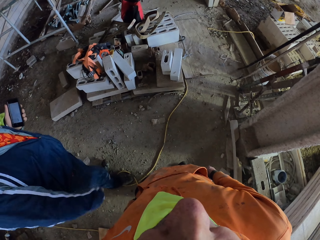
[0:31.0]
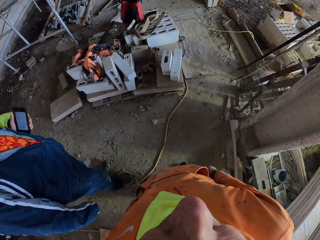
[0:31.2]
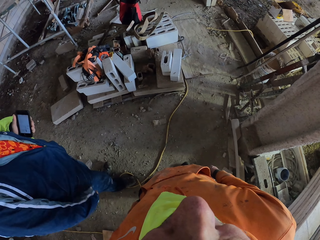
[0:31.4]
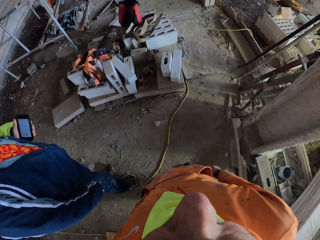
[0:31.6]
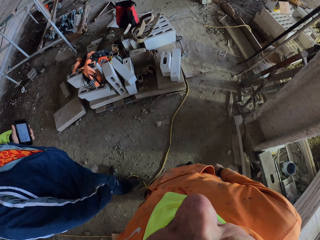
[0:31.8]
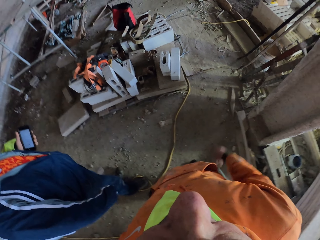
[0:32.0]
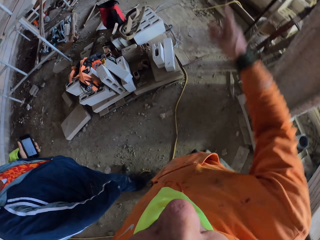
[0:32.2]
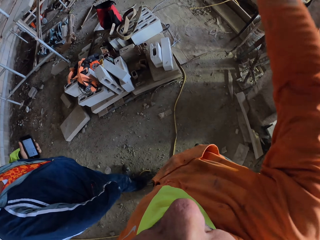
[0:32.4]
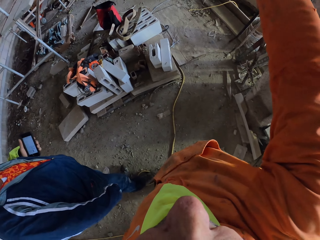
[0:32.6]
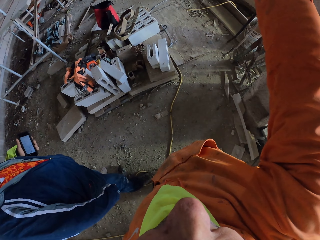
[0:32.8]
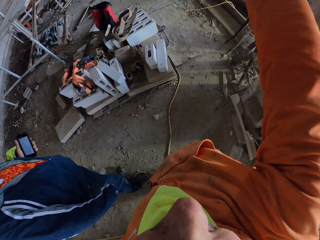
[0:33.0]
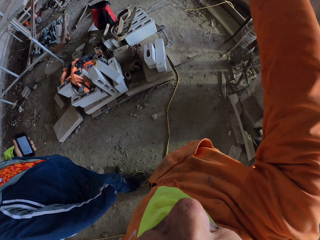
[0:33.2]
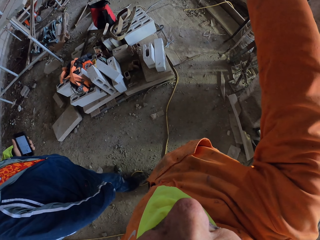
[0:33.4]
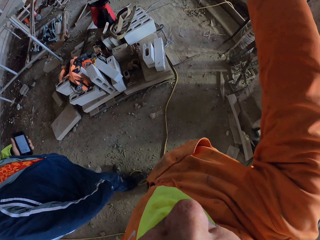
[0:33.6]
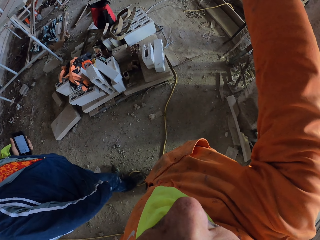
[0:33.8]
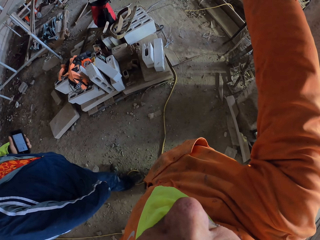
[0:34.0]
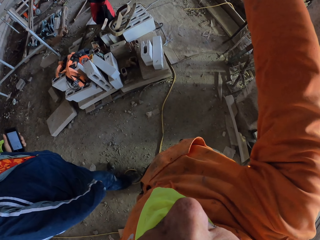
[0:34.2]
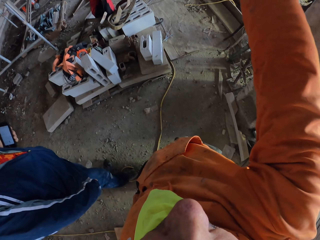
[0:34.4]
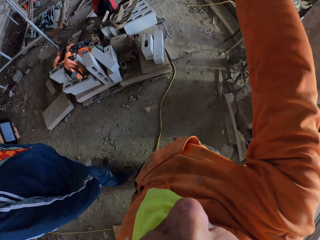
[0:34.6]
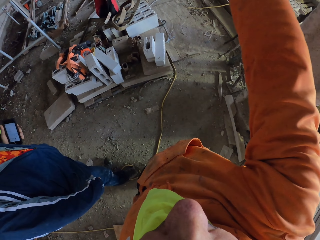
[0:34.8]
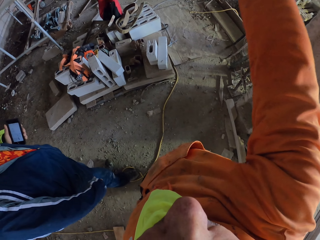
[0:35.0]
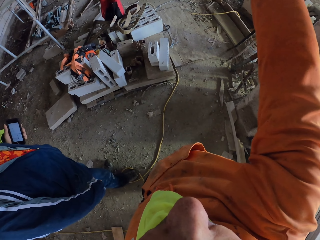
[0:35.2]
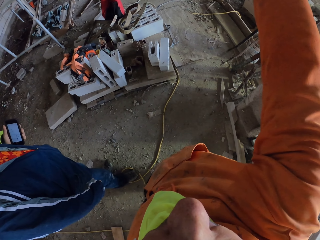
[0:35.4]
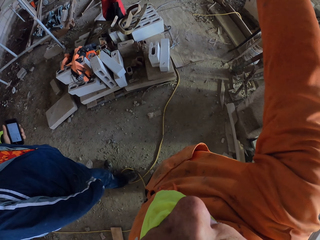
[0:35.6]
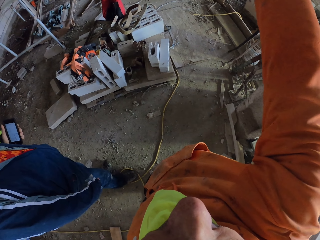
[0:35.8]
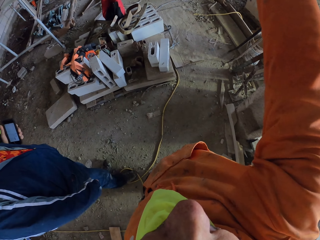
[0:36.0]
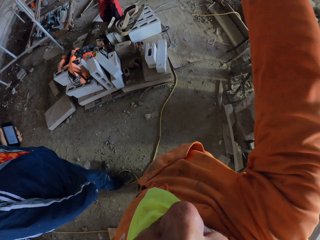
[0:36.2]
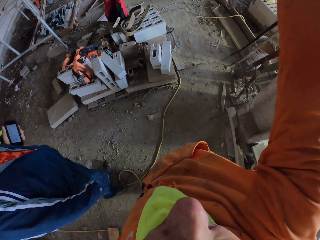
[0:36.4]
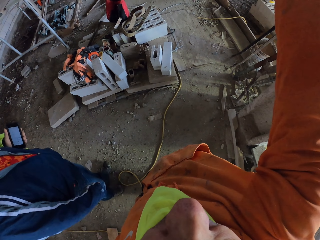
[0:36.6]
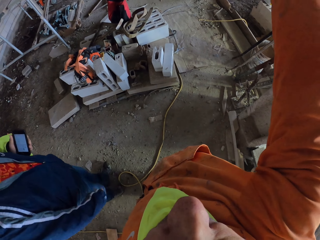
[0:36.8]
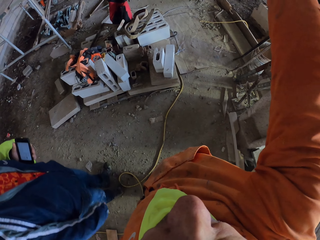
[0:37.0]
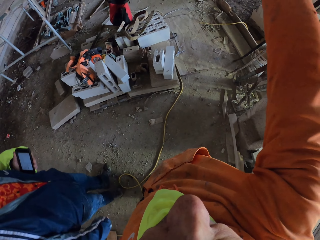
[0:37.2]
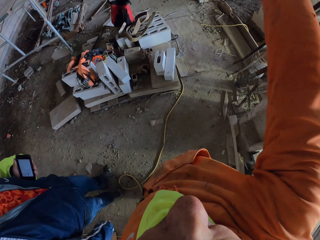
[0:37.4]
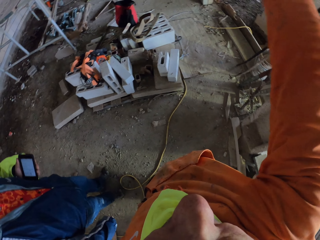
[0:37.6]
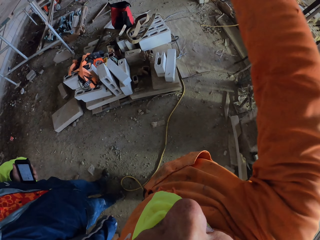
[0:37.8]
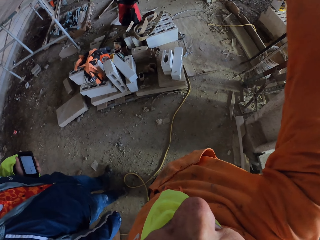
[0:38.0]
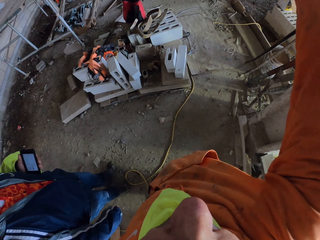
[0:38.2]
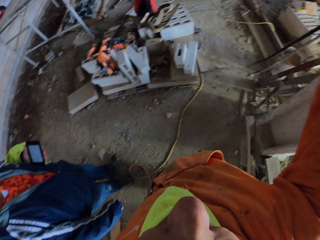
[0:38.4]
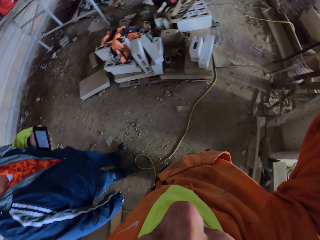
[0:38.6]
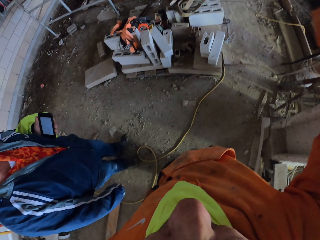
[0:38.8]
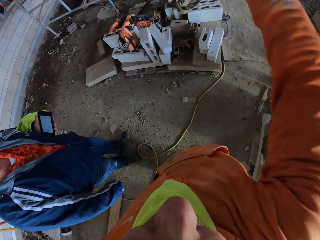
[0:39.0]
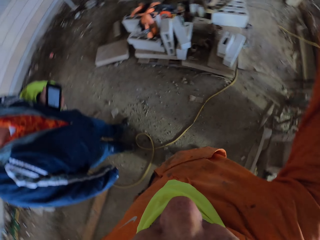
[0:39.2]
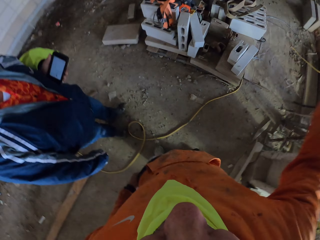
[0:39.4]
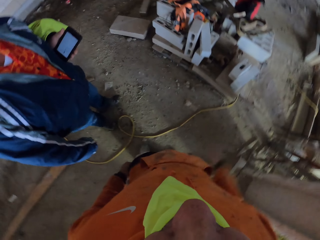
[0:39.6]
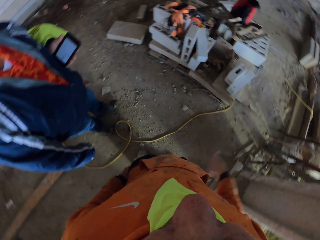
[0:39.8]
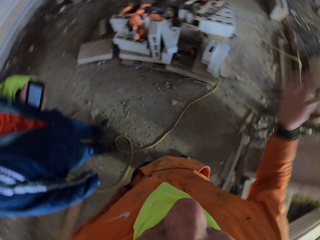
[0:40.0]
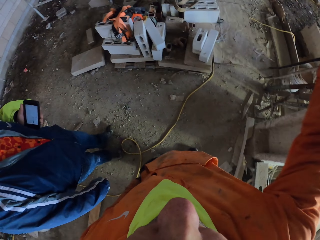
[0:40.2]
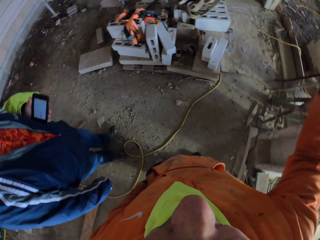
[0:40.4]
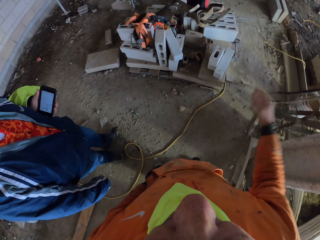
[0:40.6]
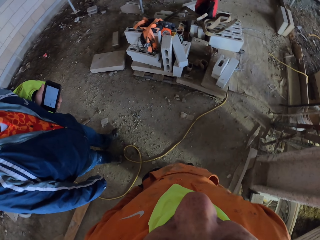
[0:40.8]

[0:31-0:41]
The camera wearer touches something.

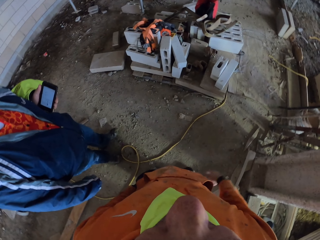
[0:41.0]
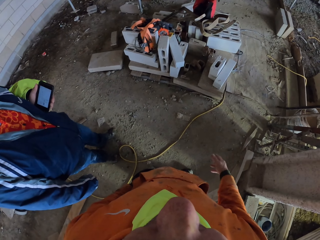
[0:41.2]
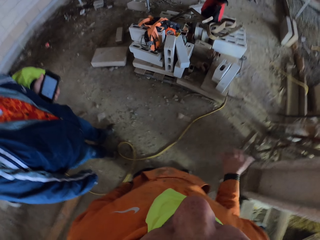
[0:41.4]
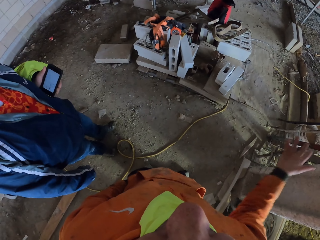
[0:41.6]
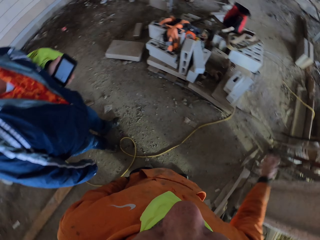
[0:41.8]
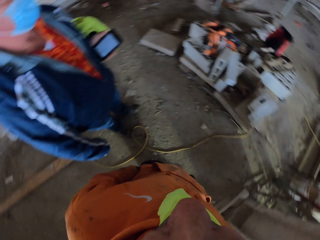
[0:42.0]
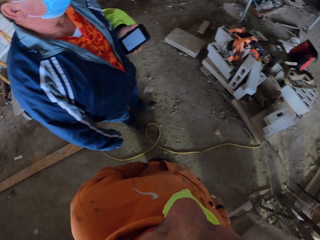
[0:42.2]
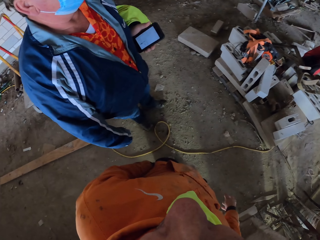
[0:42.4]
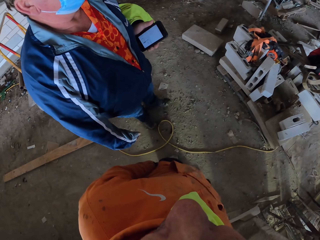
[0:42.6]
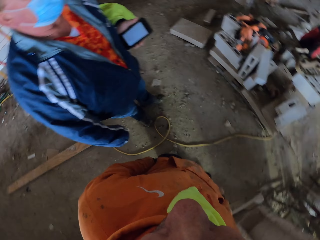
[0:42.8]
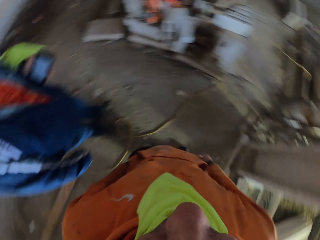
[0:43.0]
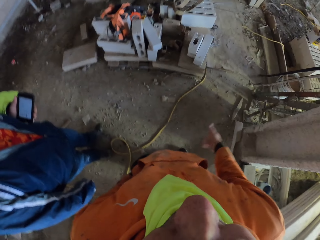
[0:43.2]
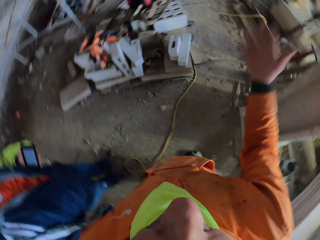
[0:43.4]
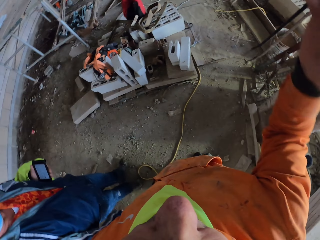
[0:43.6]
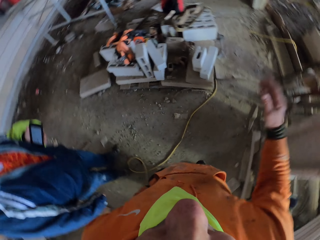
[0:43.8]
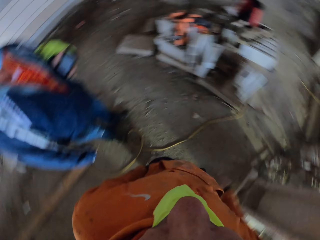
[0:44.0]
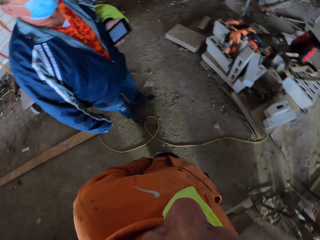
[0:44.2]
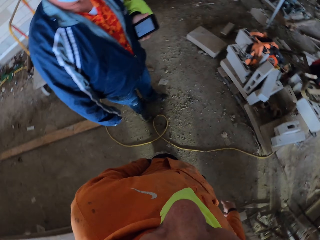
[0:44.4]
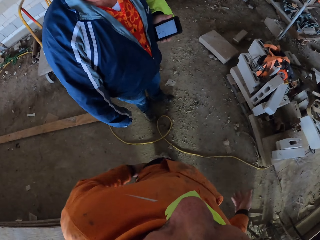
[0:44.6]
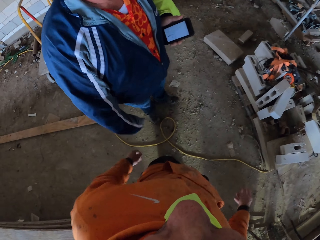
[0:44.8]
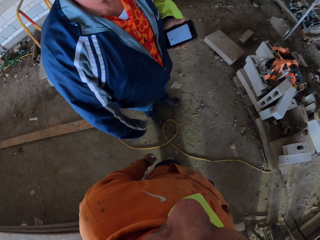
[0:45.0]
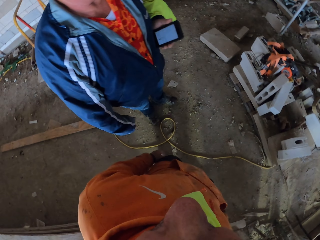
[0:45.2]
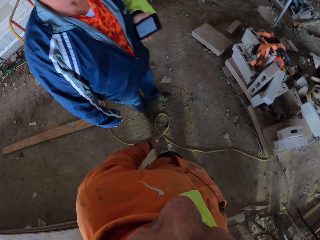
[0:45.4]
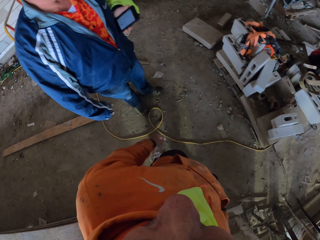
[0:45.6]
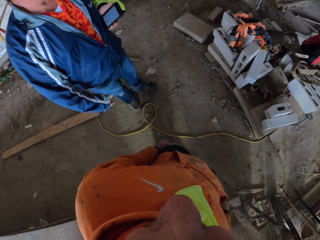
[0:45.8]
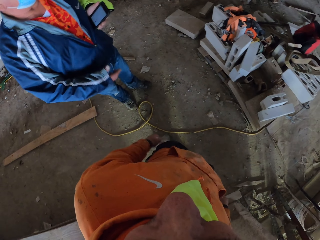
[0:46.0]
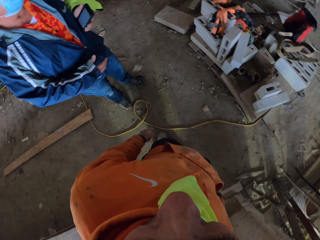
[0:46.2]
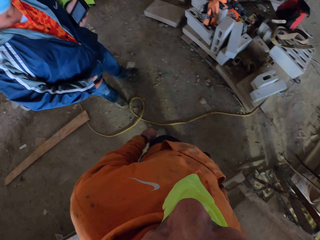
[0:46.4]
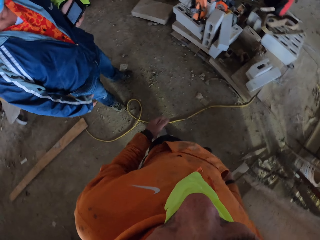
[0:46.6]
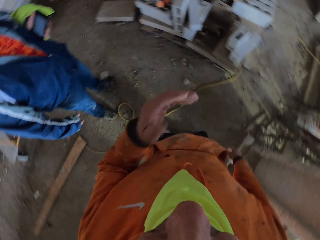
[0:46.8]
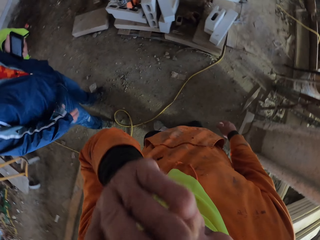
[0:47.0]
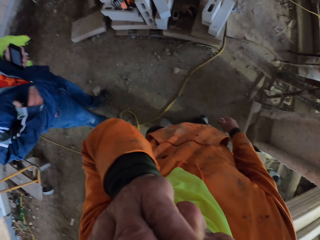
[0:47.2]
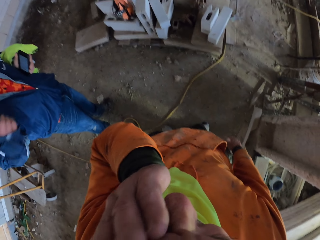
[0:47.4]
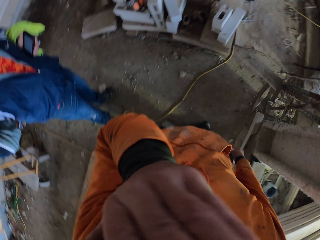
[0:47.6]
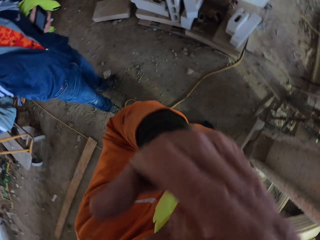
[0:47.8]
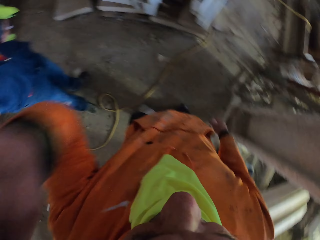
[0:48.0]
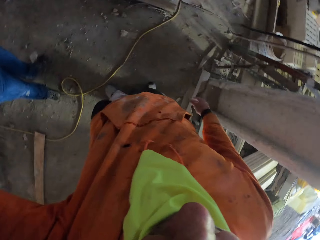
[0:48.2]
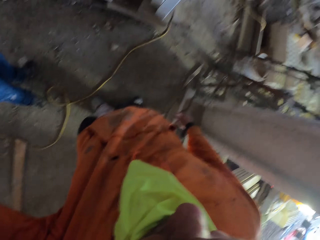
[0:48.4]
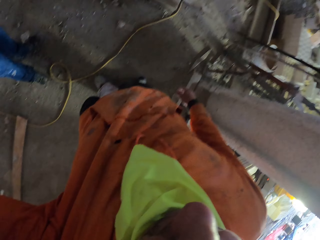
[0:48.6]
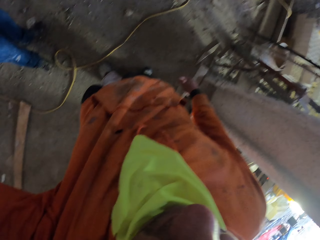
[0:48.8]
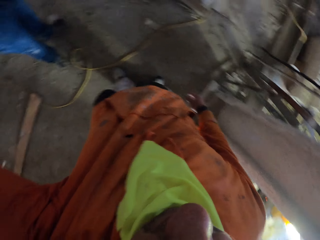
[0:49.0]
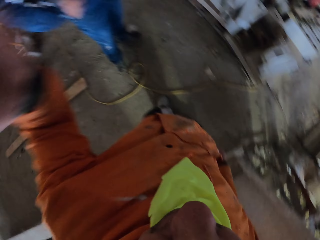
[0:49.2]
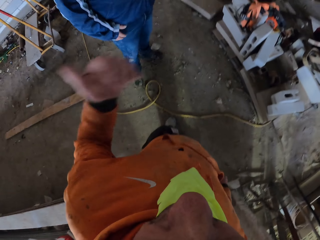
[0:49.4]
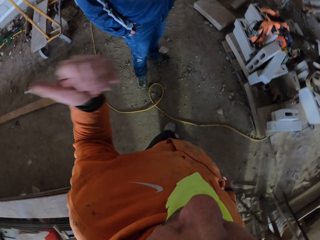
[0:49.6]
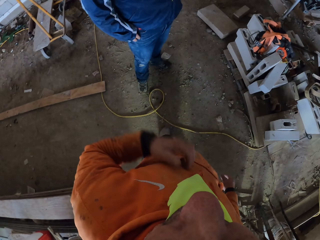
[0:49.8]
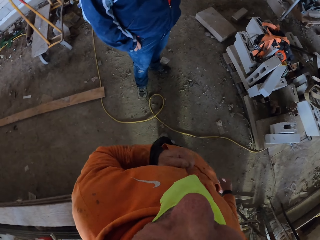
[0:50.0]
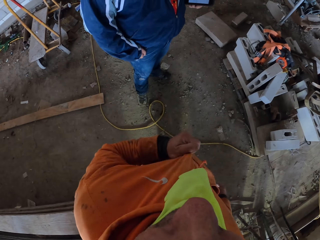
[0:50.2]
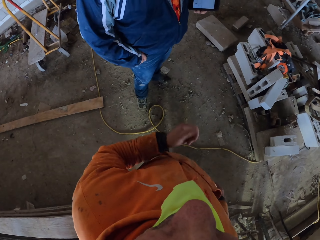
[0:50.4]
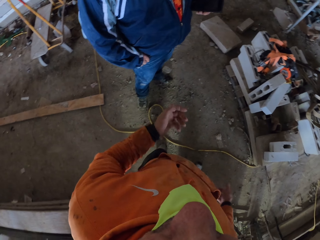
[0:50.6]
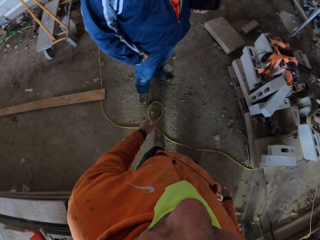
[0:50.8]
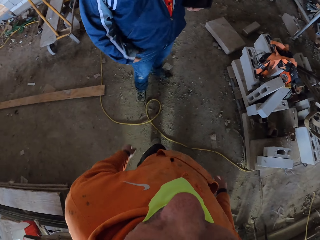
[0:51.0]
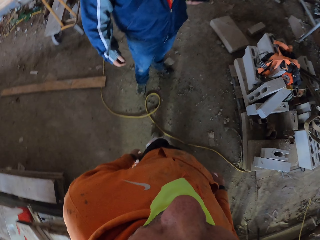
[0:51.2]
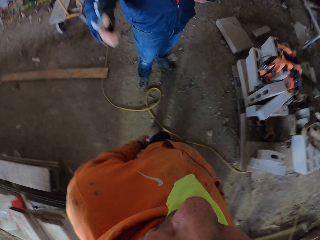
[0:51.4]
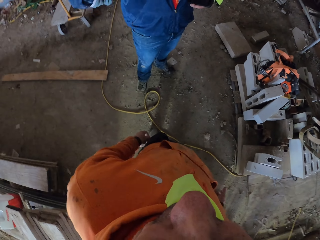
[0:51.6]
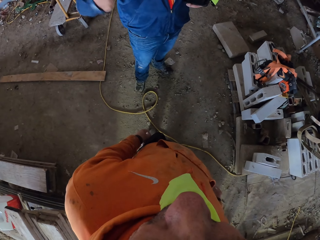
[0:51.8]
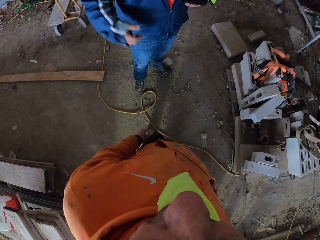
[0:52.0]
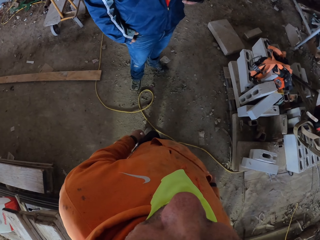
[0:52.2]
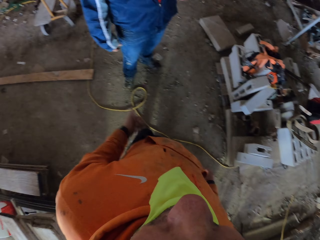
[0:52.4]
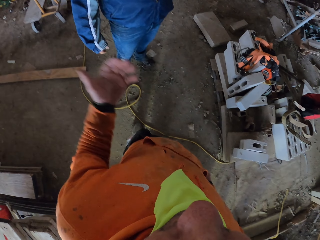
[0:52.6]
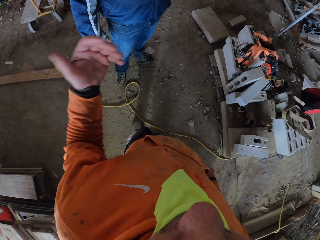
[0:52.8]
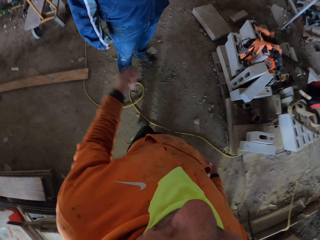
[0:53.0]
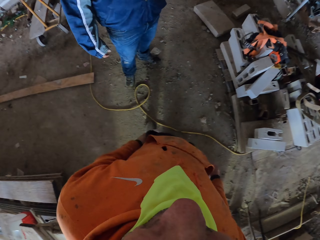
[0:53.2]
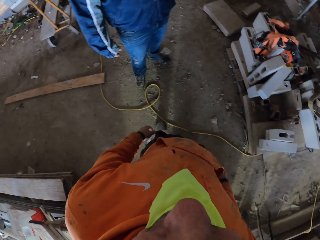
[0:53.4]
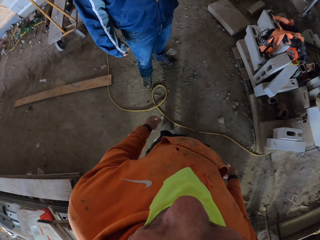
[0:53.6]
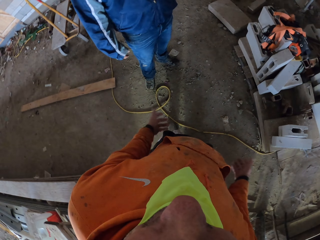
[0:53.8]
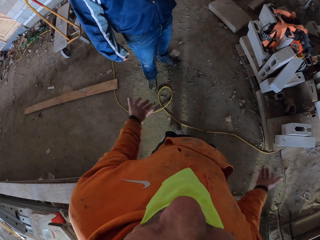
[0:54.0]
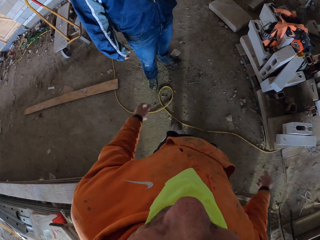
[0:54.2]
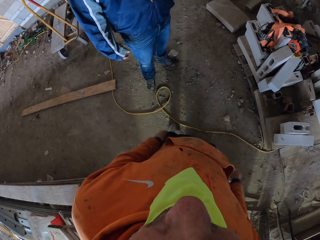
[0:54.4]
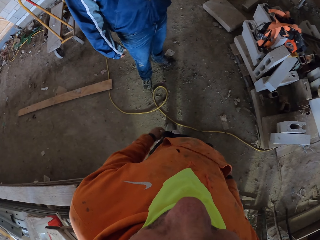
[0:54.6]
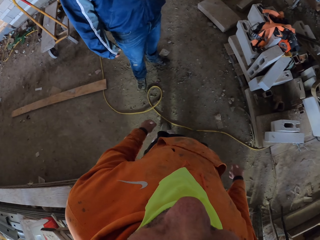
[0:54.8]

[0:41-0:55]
The camera wearer moves his right hand. He moves his legs. A person moves his hand. The camera wearer touches his face. He wipes the face with the hand. He moves his hand. He raises the left hand. He touches his cloth. The person moves his hand. The camera wearer moves his hand.
